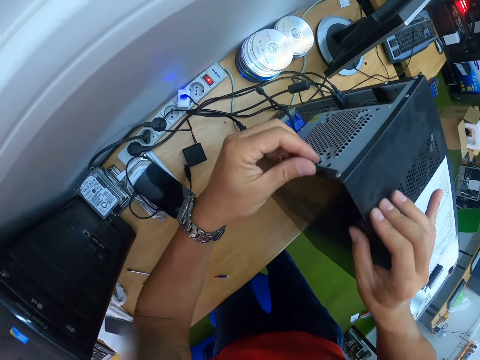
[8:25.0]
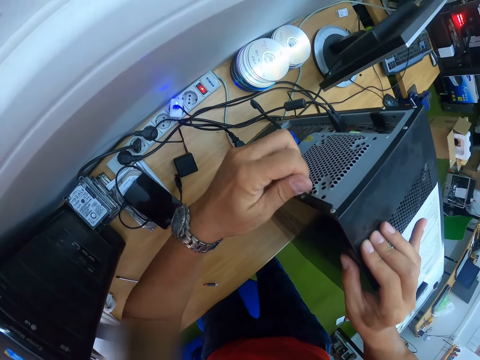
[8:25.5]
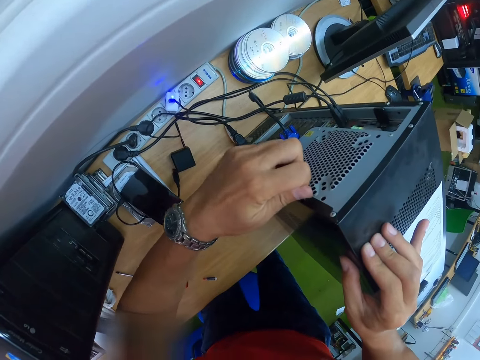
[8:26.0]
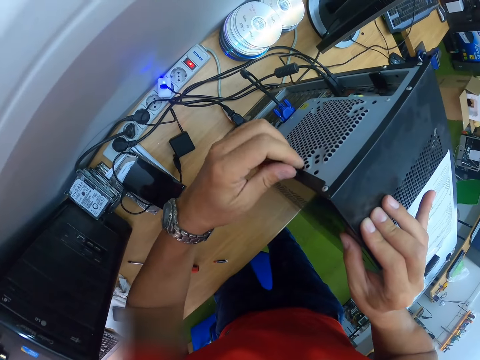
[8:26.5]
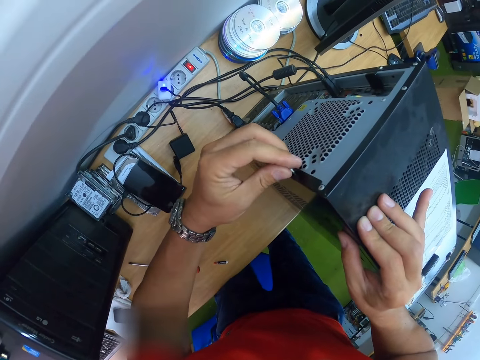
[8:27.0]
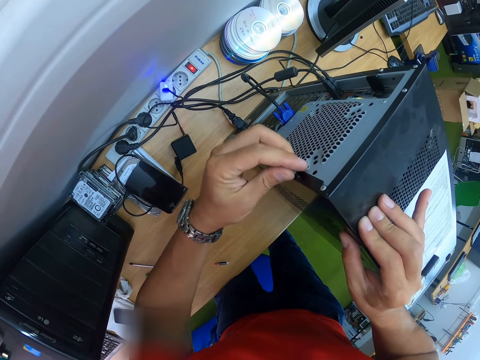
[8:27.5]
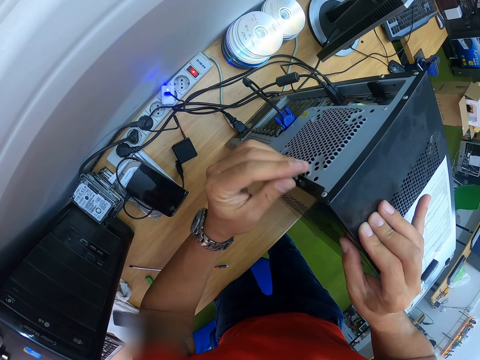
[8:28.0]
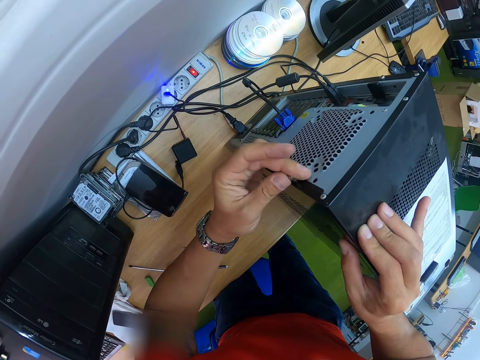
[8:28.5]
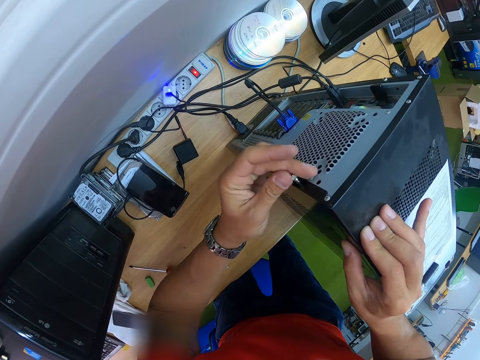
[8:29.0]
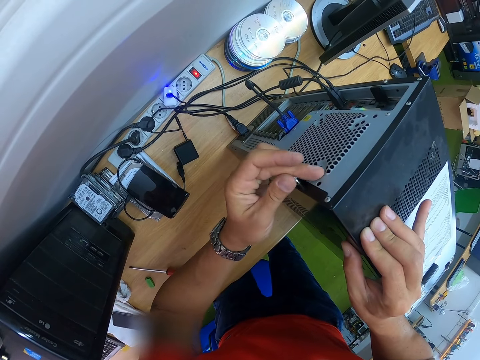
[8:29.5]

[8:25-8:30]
The camera wearer puts the bolt in the CPU. He screws the CPU with his left hand.

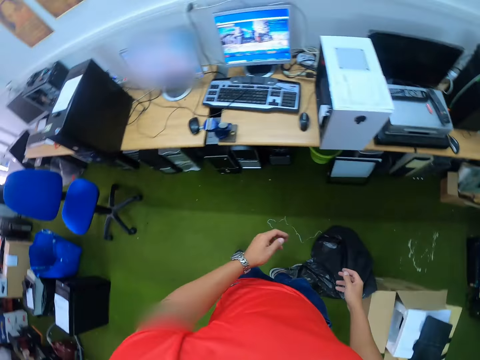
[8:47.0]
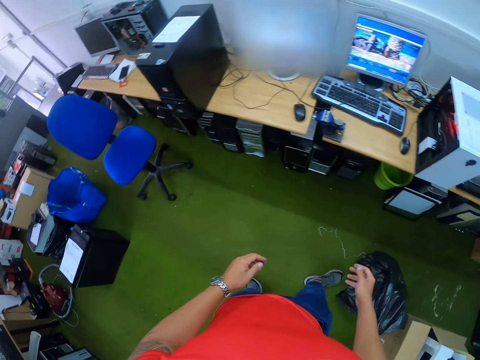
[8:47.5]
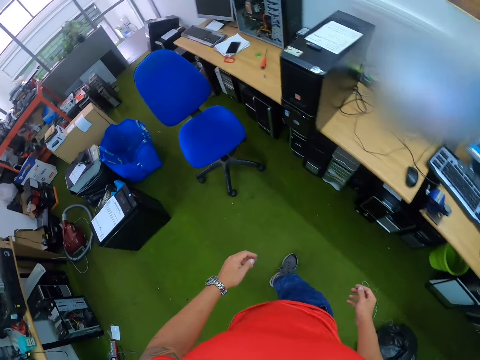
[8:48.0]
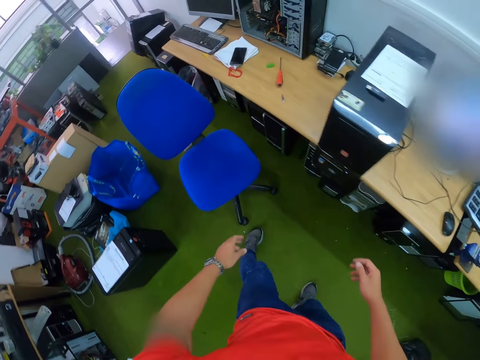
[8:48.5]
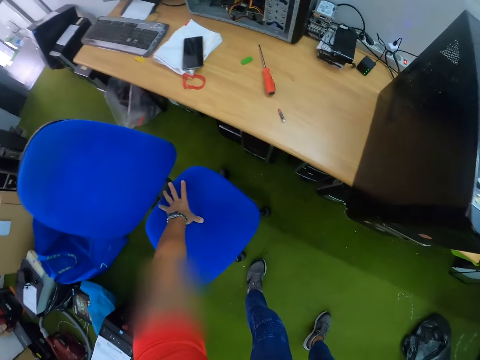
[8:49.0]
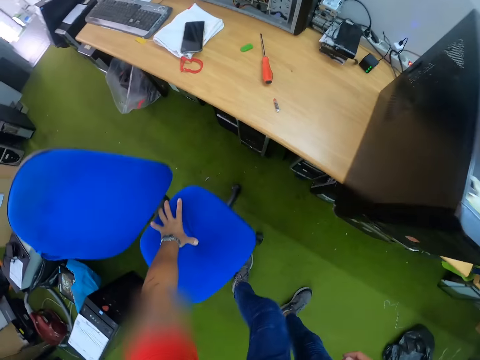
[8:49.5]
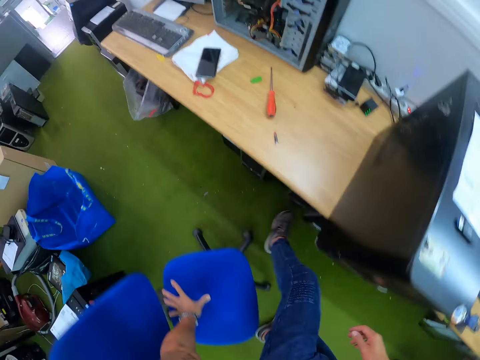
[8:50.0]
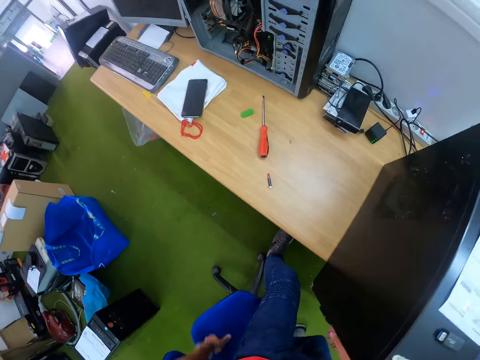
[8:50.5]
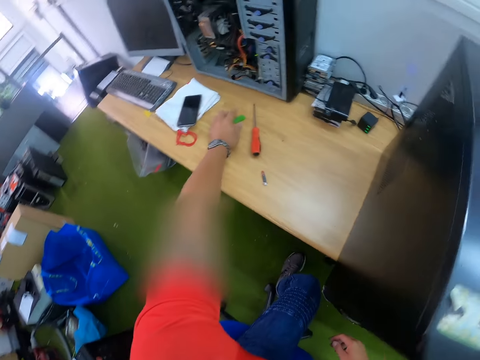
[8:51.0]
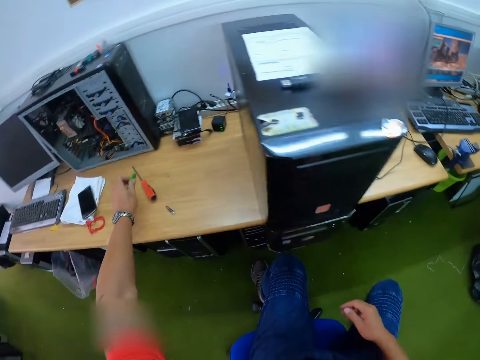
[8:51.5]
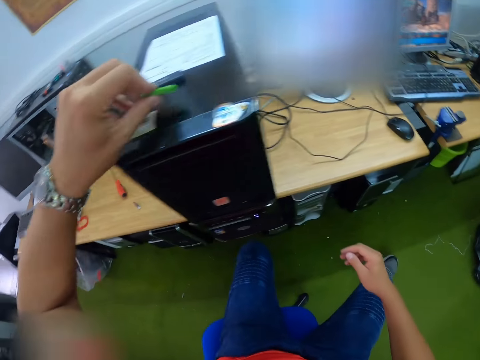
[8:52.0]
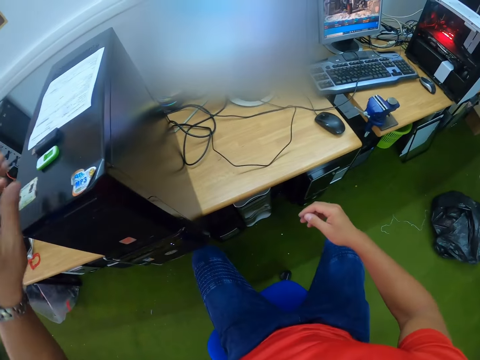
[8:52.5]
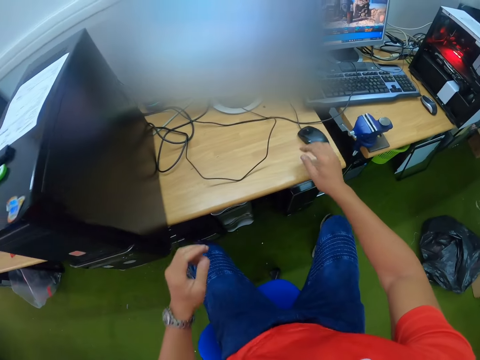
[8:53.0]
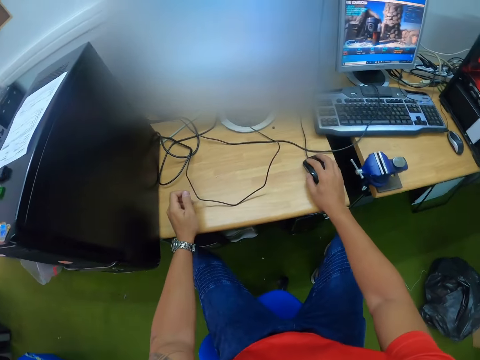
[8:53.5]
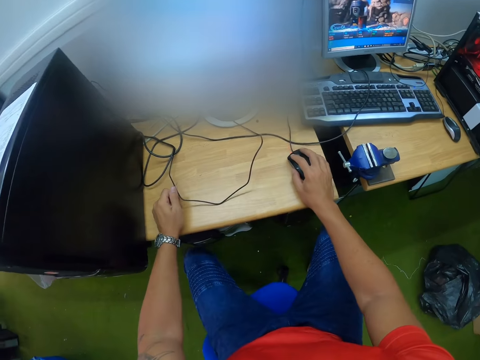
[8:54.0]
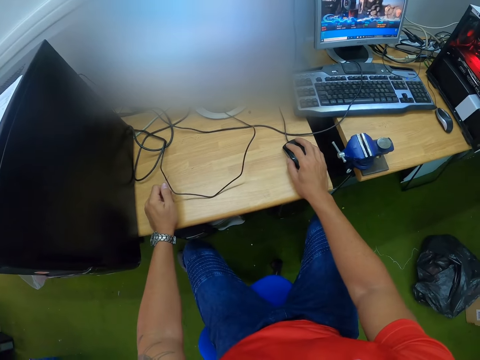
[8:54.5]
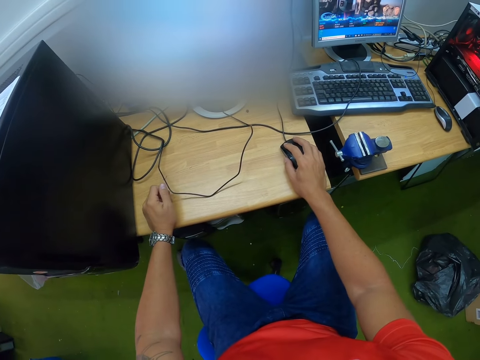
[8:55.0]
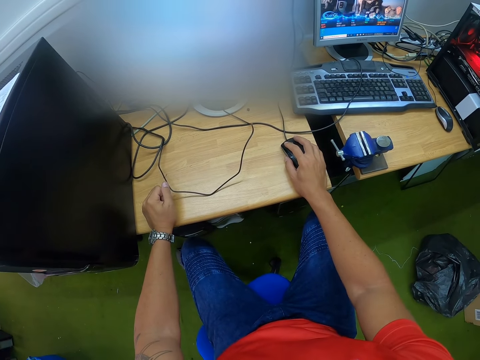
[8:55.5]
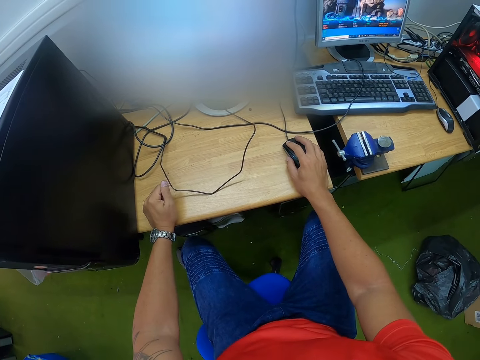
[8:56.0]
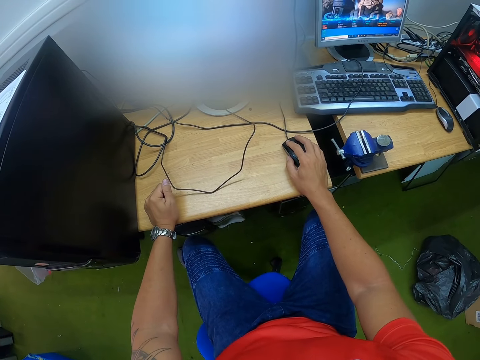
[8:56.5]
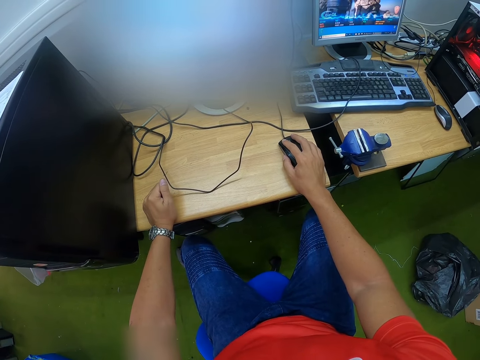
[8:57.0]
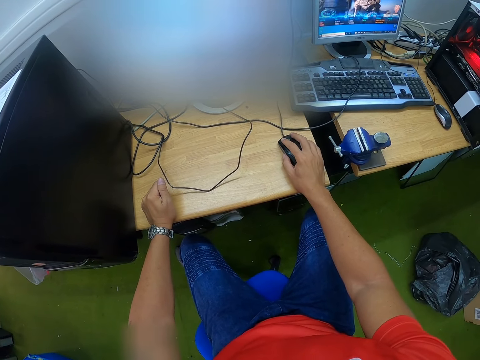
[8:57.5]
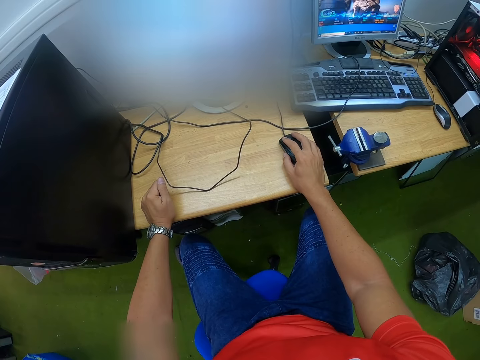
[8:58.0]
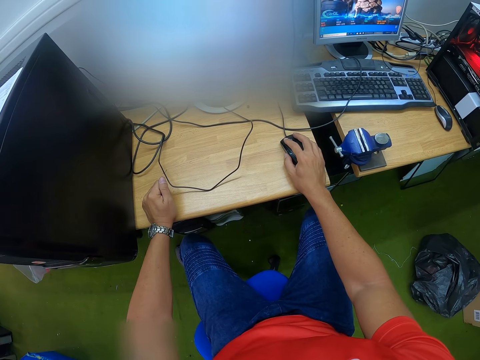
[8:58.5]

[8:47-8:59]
The camera wearer turns around. He walks towards the chair at the table. He moves the seat. He sits on the chair. He picks up a wireless modem on the table with his left hand. He drops the wireless modem on the CPU with his left hand. He operates a desktop mouse on the table with his right hand. He operates the computer.

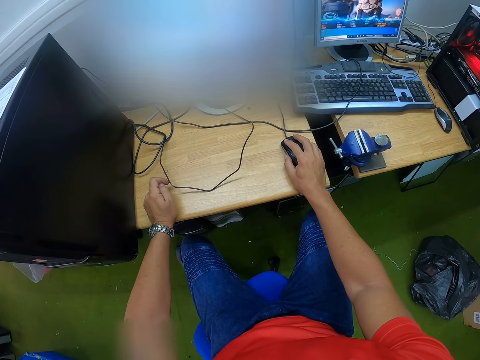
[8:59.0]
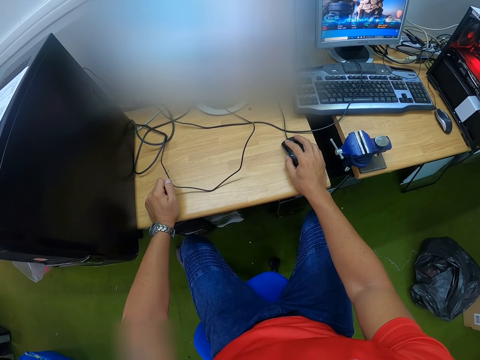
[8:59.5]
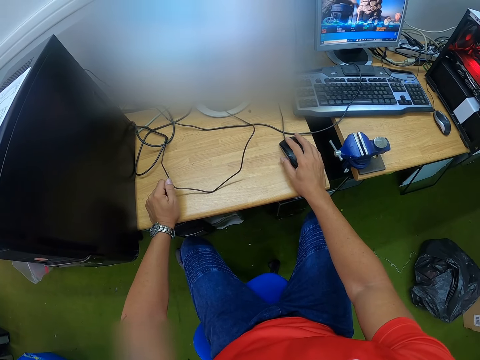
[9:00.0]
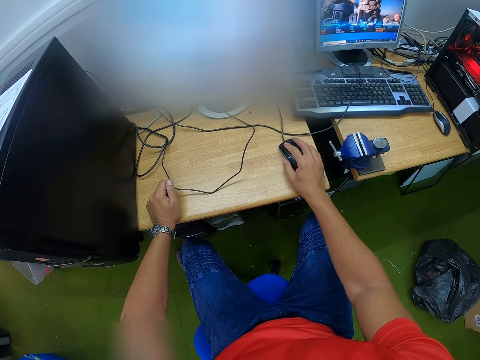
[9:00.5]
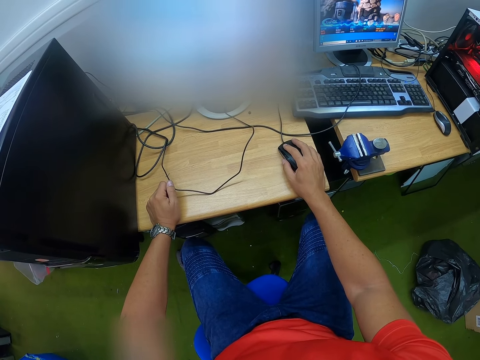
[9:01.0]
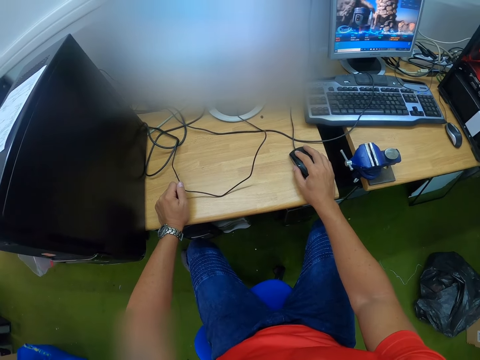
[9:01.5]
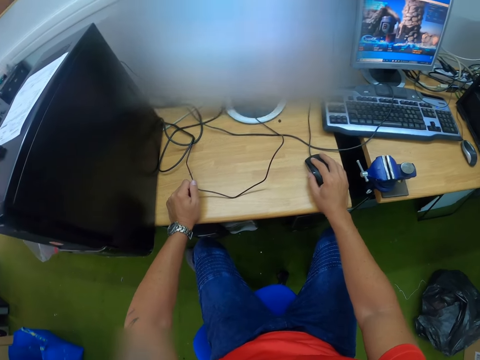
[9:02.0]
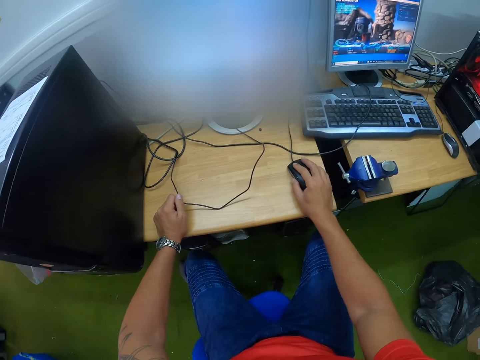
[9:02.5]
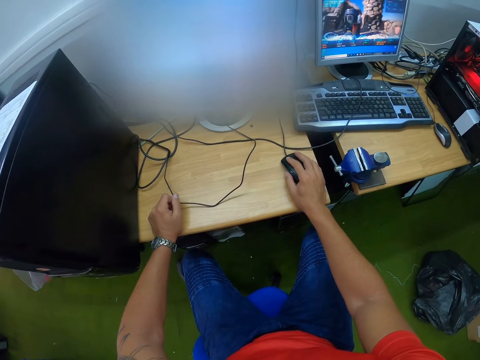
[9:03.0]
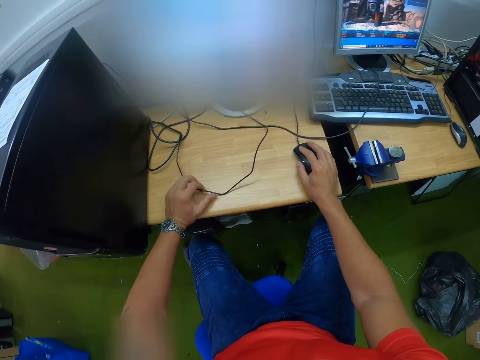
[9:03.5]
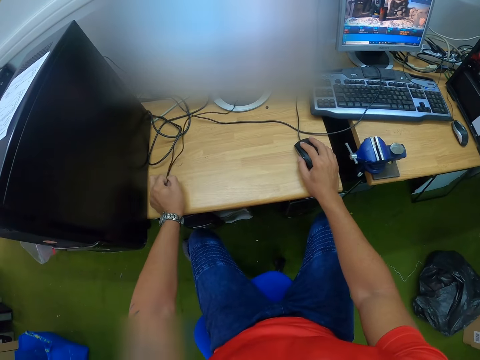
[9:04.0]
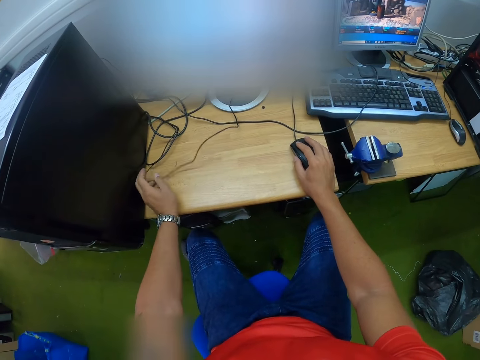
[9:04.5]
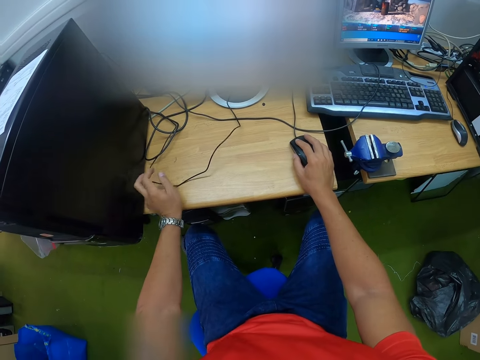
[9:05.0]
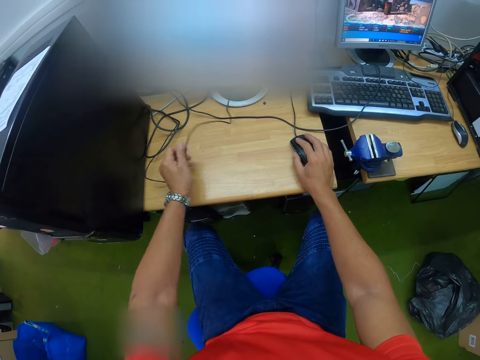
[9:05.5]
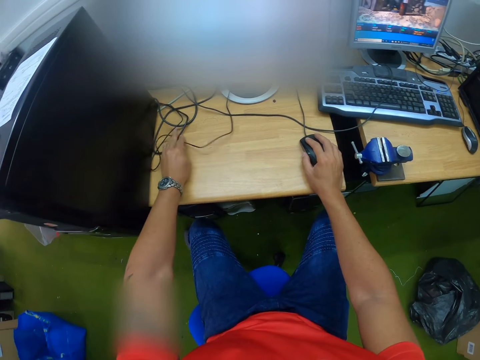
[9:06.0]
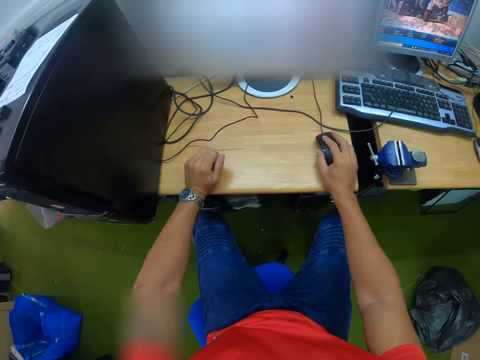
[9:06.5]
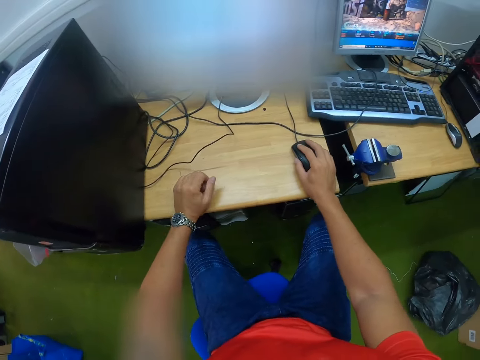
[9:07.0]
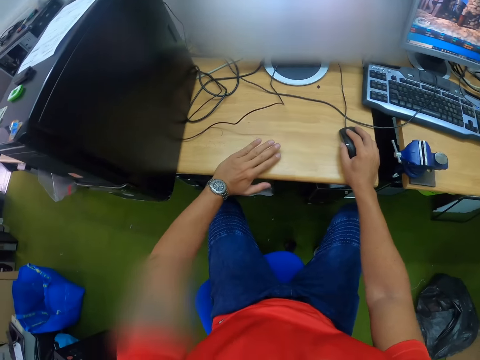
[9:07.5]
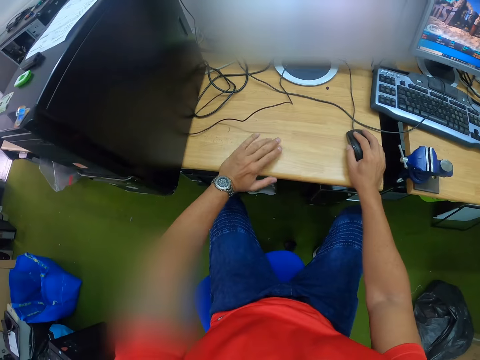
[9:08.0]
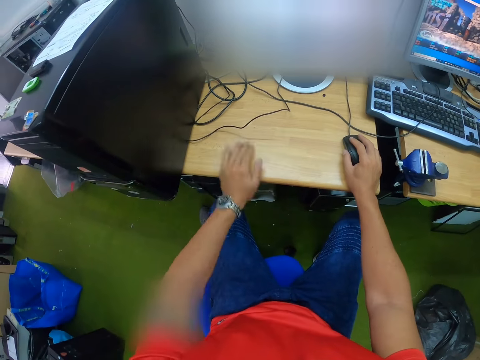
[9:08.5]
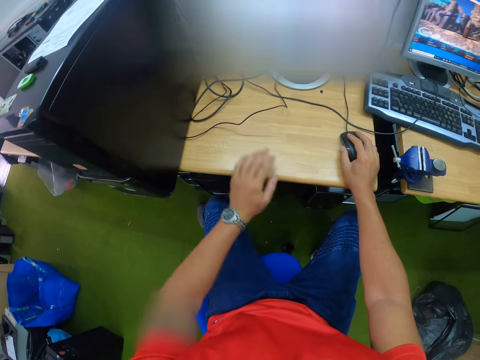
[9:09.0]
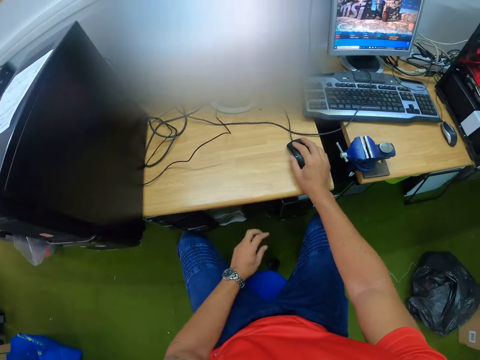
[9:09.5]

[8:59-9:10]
The camera wearer adjusts the desktop wire on the table with his left hand. He operates the computer.
